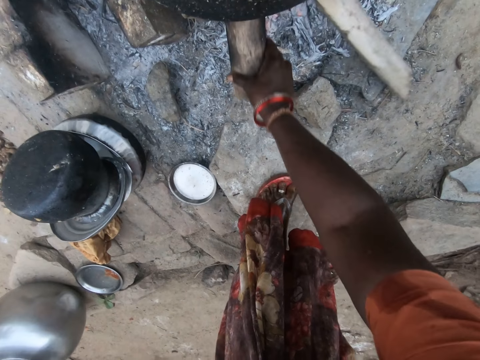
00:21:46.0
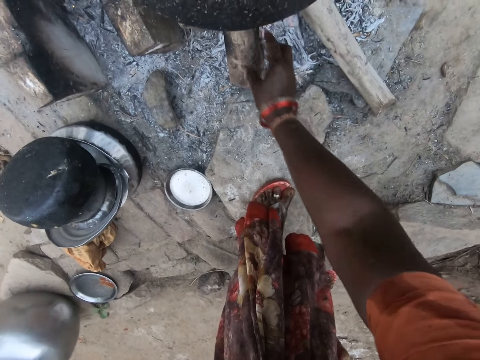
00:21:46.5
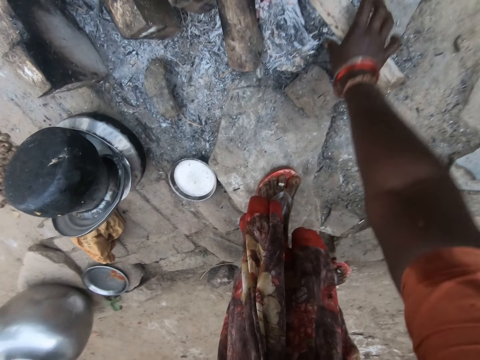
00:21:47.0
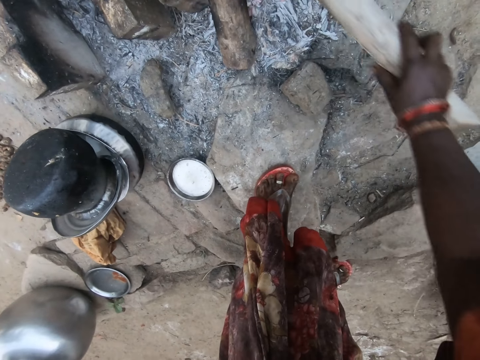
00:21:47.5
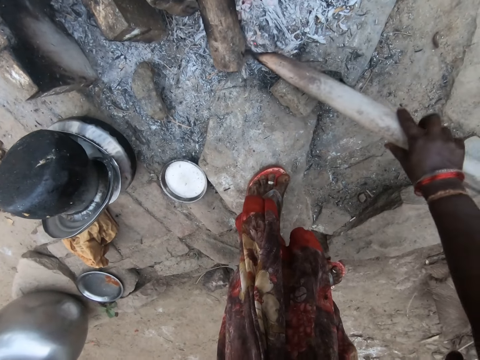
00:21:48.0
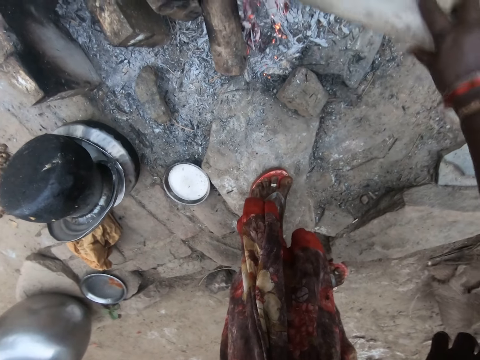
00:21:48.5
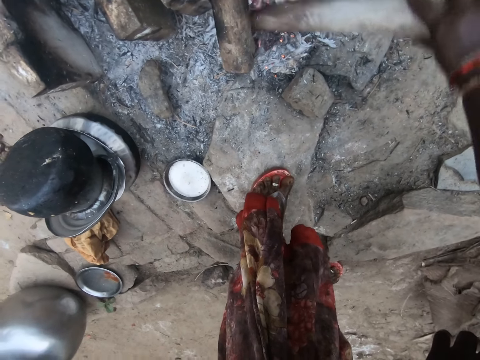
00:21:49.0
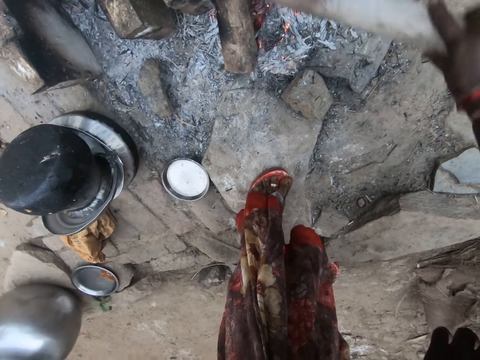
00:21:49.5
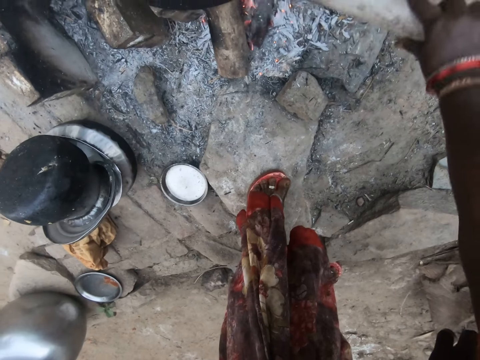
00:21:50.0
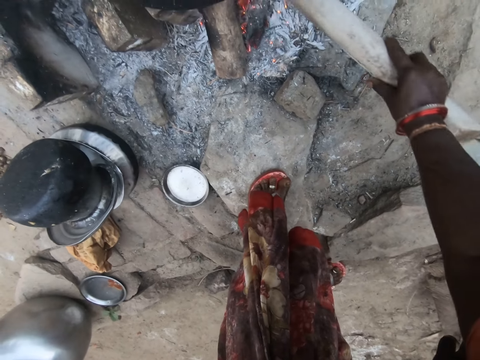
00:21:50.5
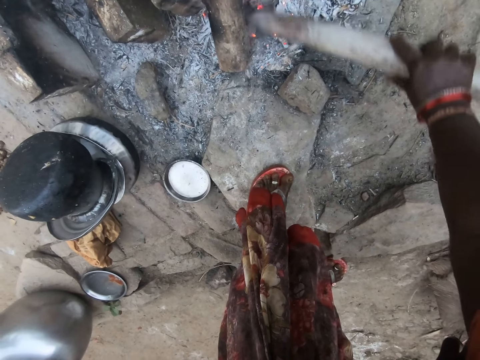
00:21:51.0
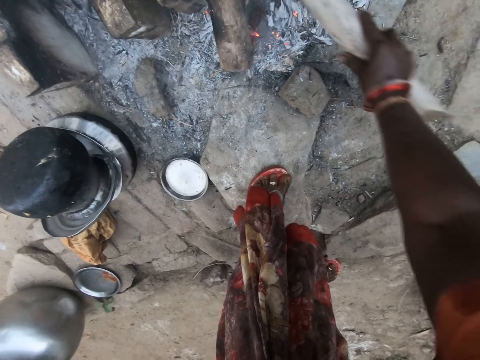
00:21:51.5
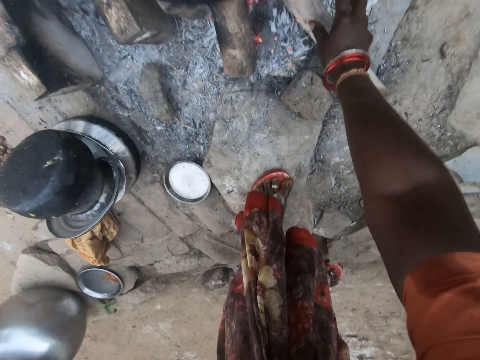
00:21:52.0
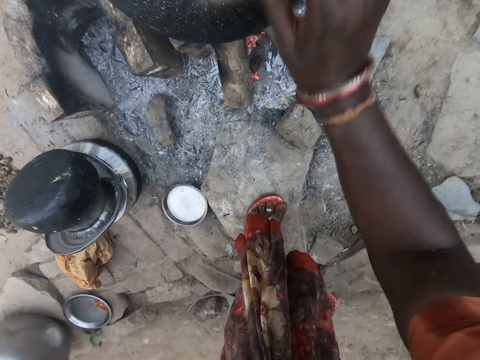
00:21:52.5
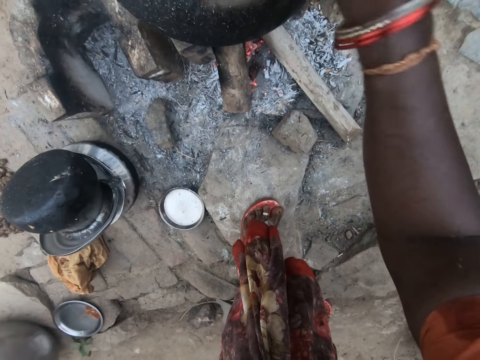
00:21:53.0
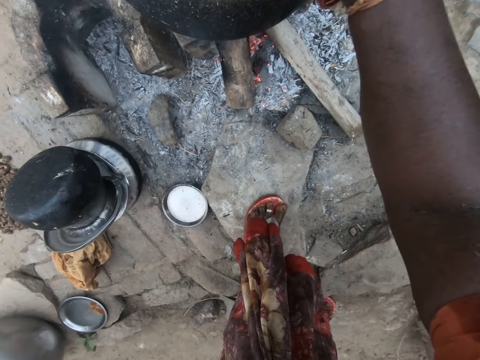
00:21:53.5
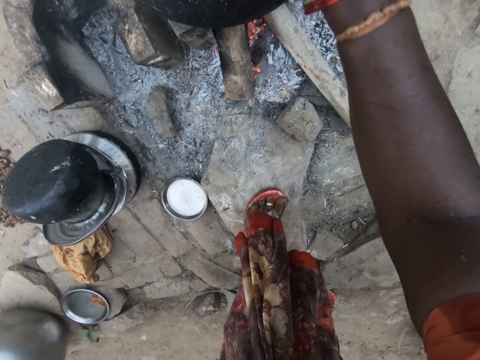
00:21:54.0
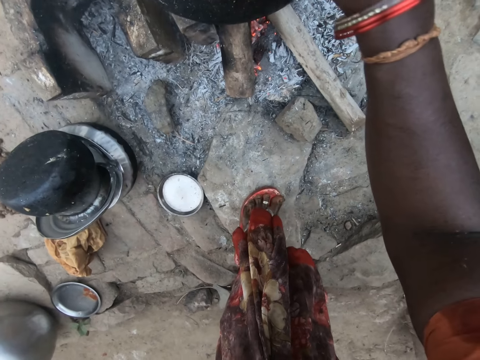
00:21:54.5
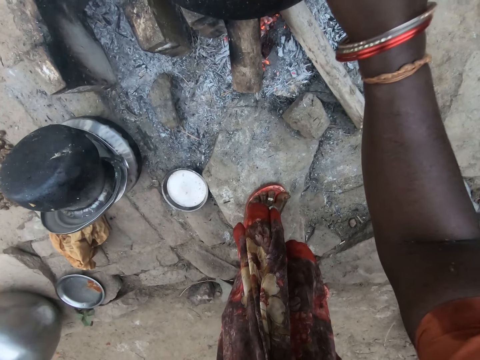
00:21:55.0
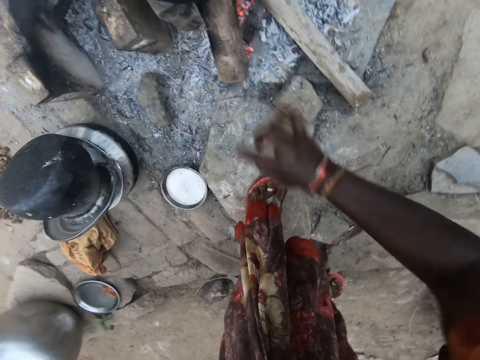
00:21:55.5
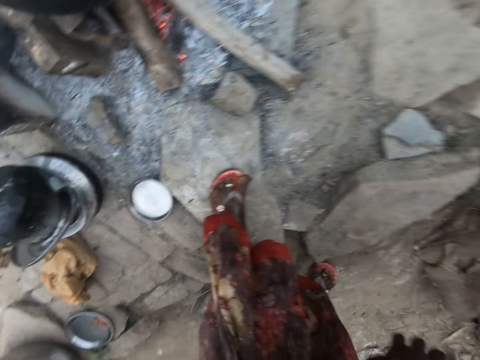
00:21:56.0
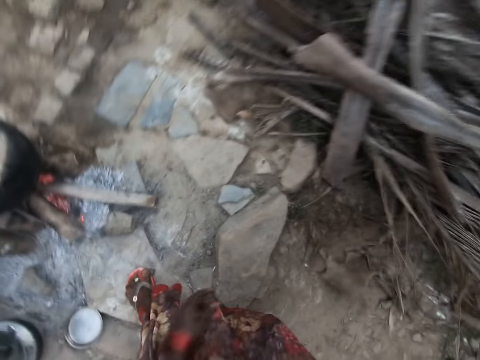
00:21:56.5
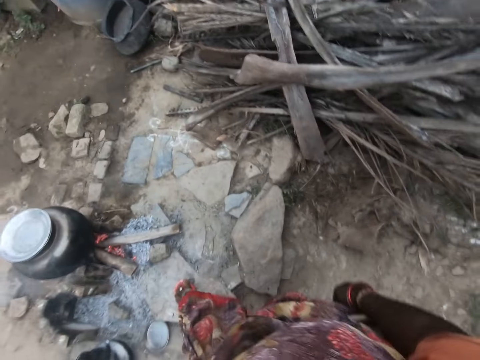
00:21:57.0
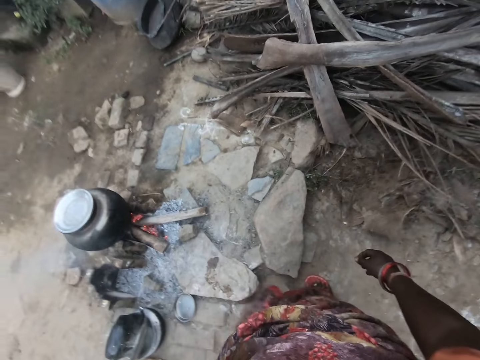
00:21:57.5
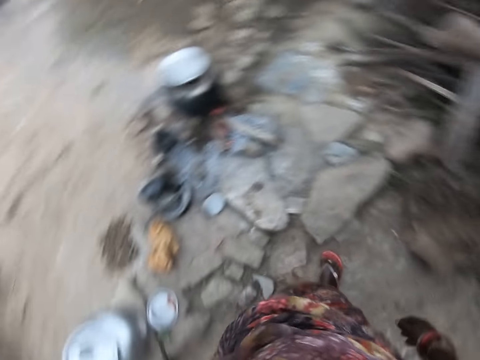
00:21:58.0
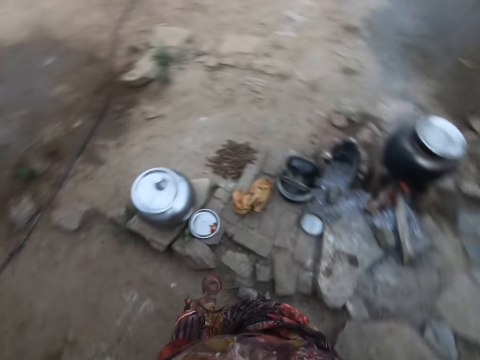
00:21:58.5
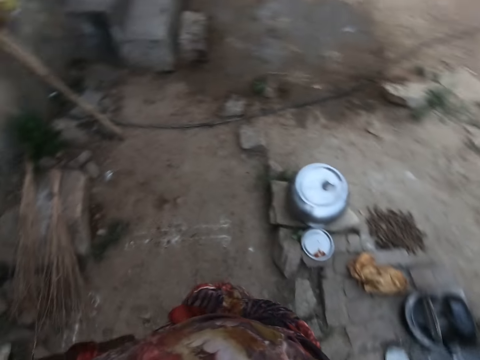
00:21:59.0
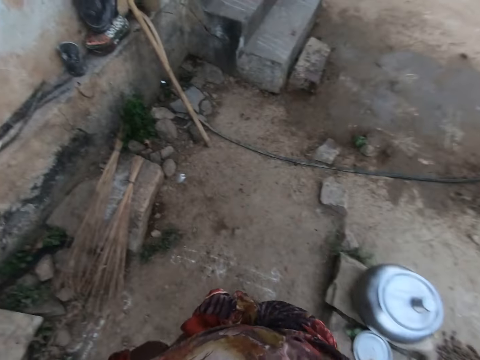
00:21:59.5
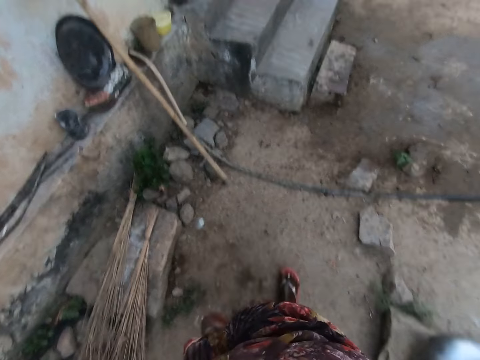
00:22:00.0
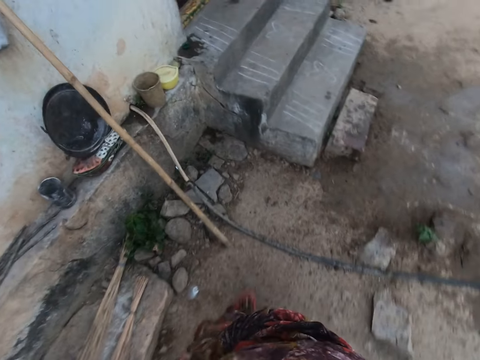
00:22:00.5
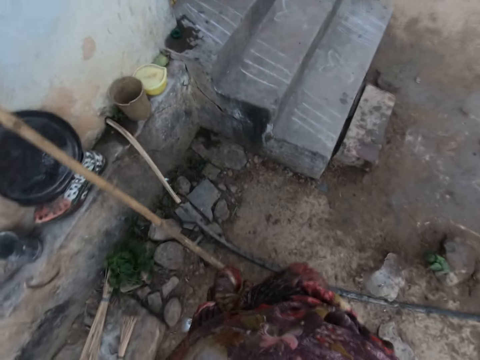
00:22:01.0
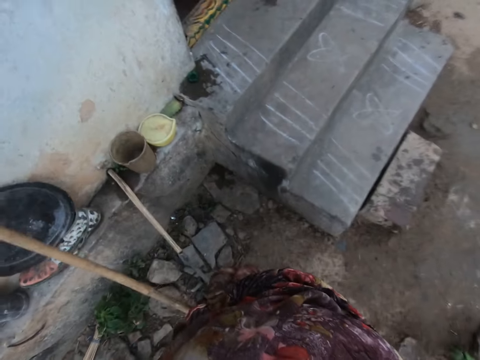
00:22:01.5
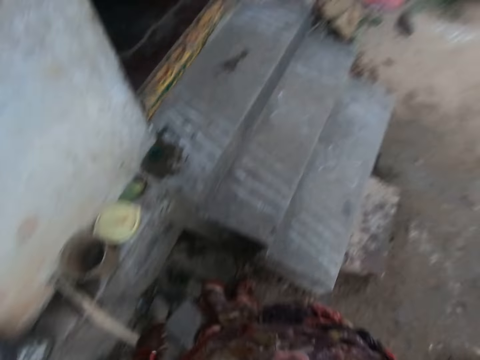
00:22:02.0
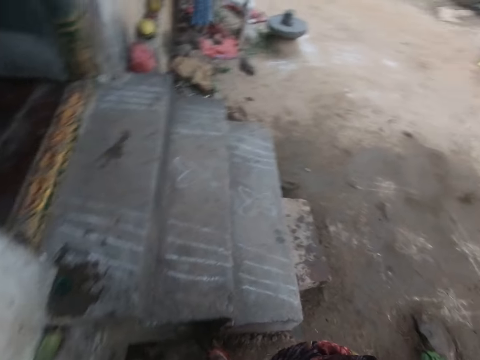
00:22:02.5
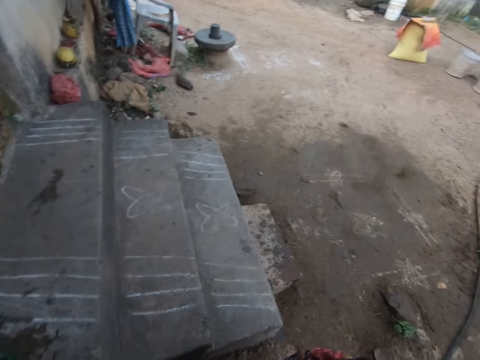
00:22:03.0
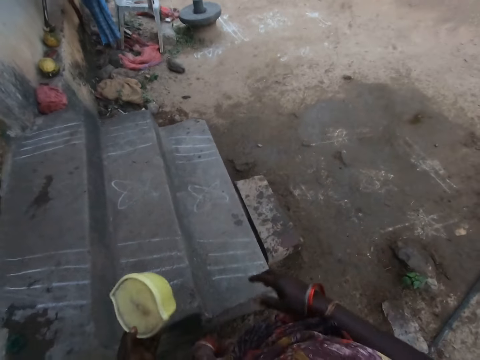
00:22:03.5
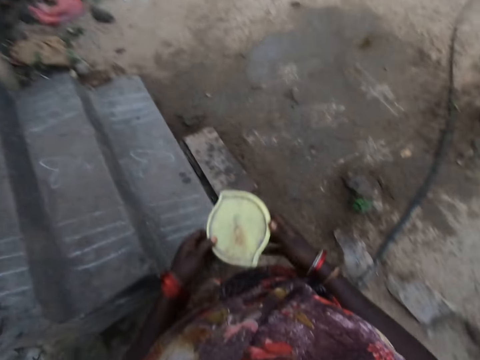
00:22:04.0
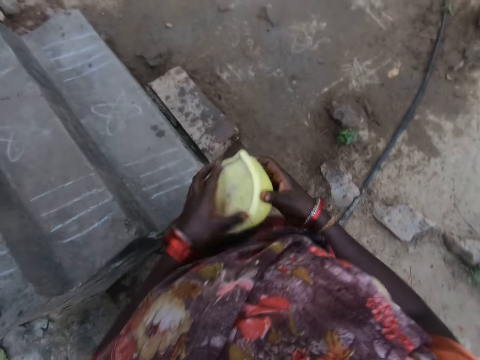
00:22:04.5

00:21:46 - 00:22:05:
The camera wearer holds firewood. She moves another firewood under the pot into the fire place with her right hand. She holds the firewood, and picks the firewood under the pot with her right hand. She pushes fire into the fire place with the firewood. She uses the firewood to move some ashes on the floor. She drops the firewood under the pot. She touches the boiling pot. She stands near the fire place. She walks in the compound. She holds a container in hand. She picks a bowl on a pavement outside with her left hand.
